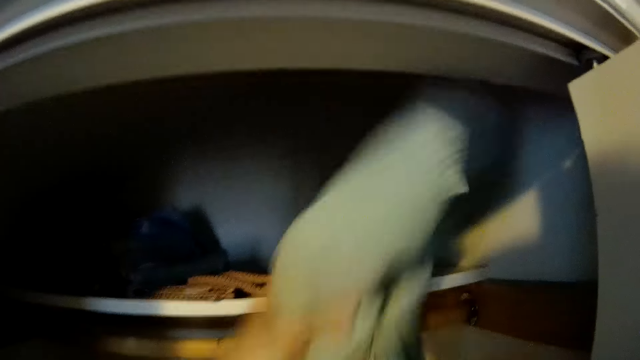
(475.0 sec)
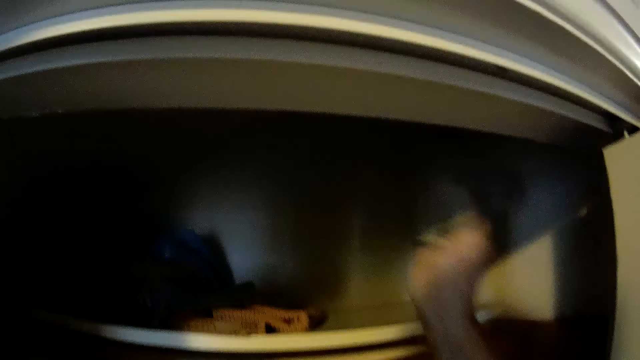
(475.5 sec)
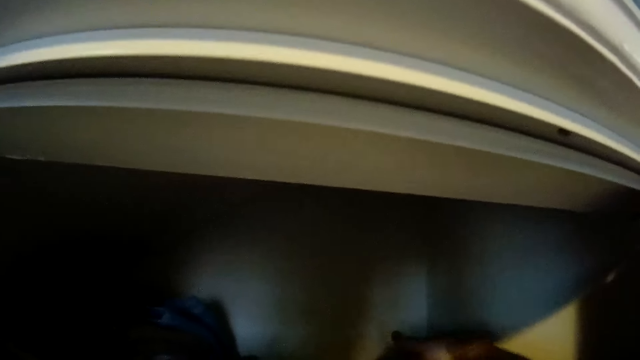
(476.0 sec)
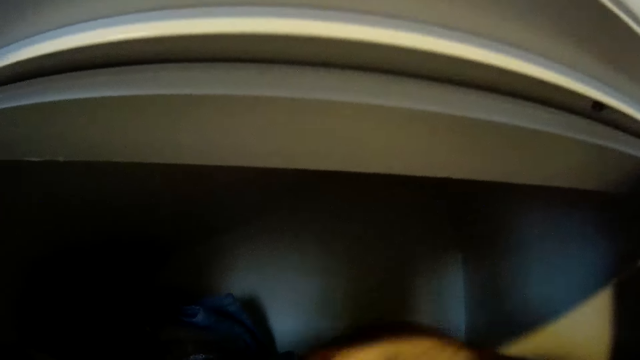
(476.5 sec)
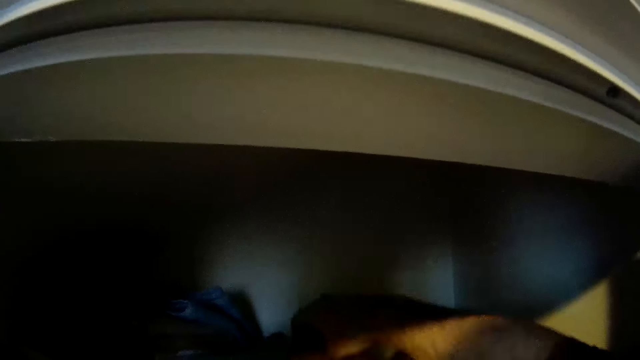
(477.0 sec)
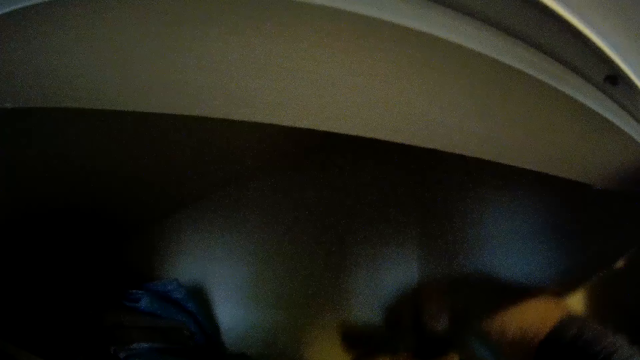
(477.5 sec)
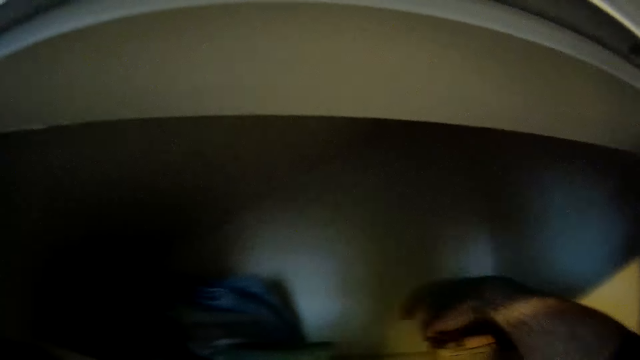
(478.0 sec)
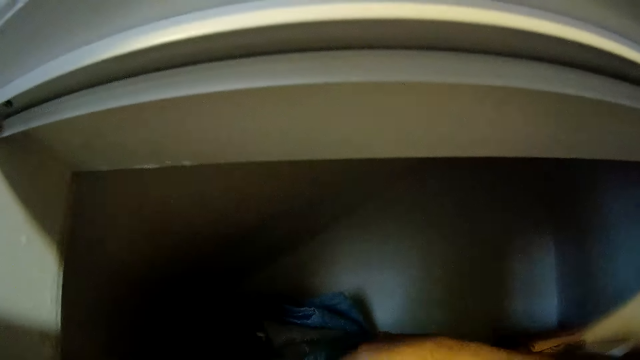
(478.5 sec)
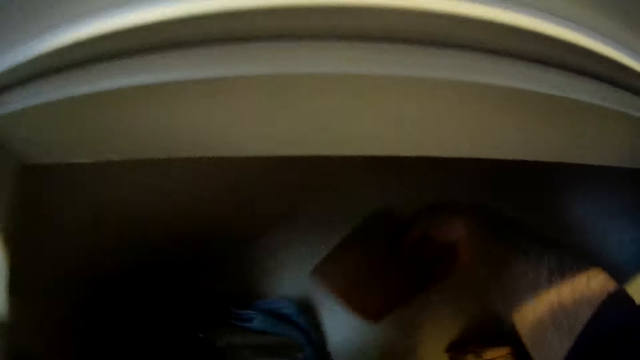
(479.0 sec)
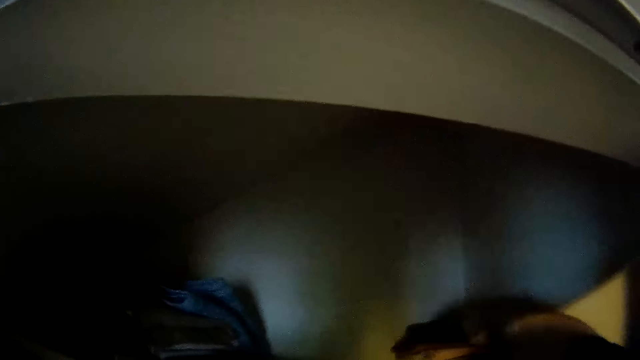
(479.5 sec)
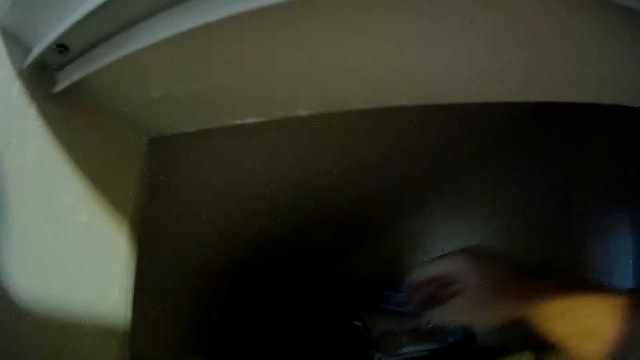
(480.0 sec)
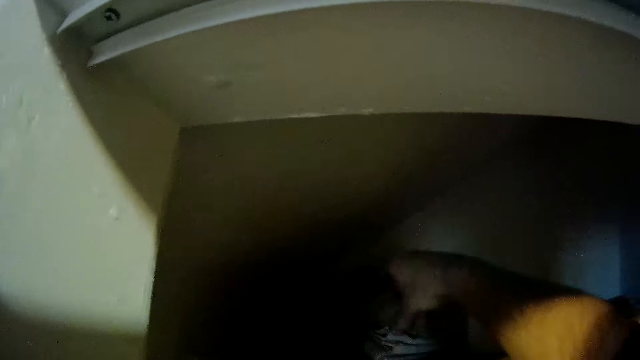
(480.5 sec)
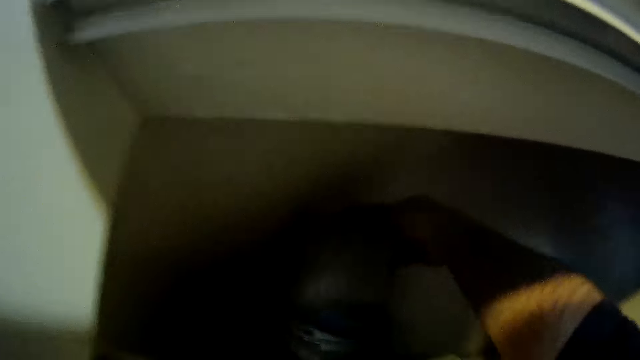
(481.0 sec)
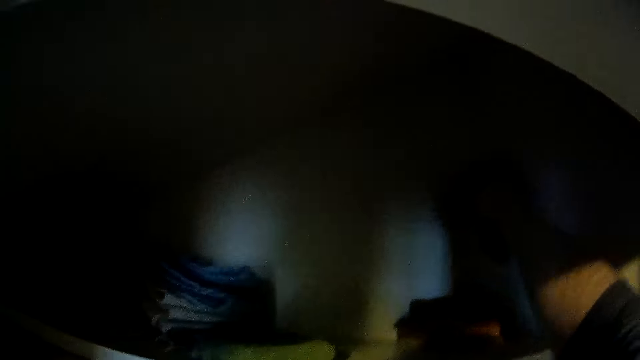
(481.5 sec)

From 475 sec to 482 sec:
The camera wearer returns a cloth in the wardrobe. They arrange clothes in the wardrobe.

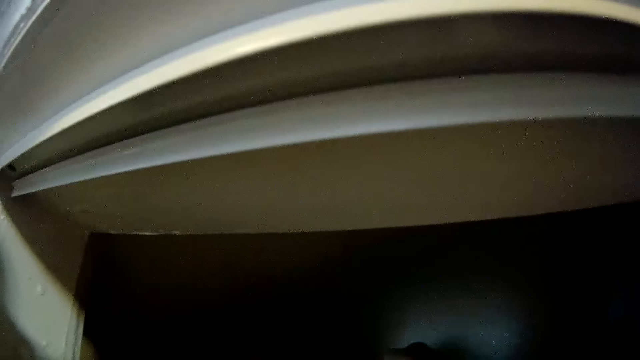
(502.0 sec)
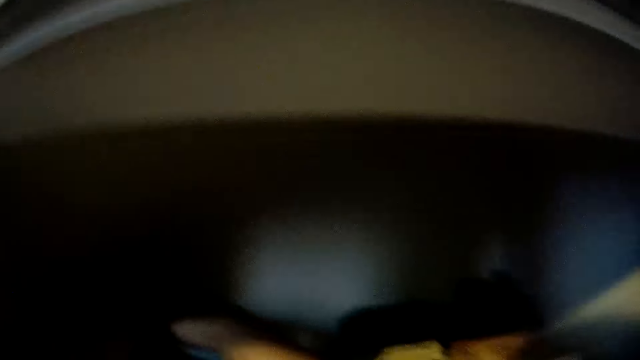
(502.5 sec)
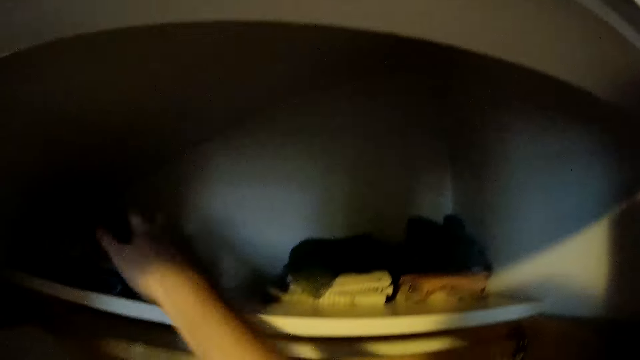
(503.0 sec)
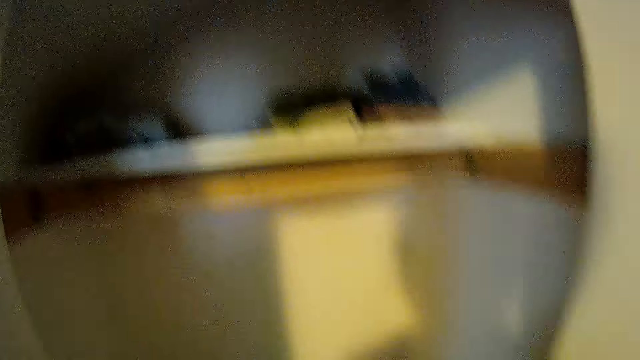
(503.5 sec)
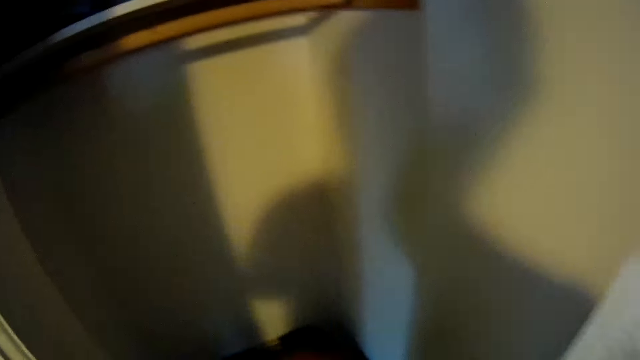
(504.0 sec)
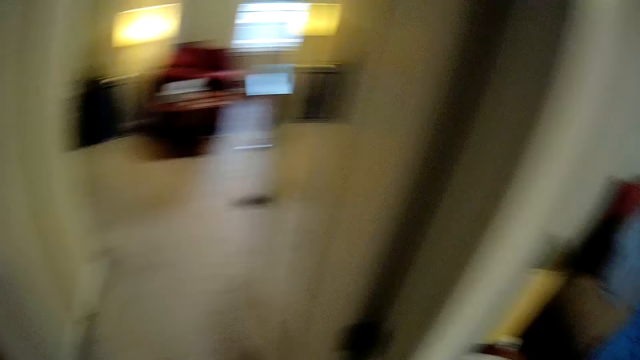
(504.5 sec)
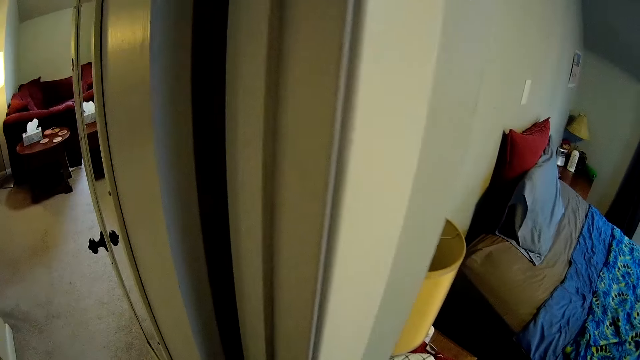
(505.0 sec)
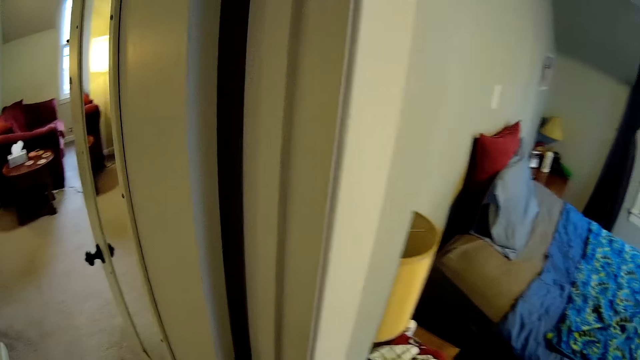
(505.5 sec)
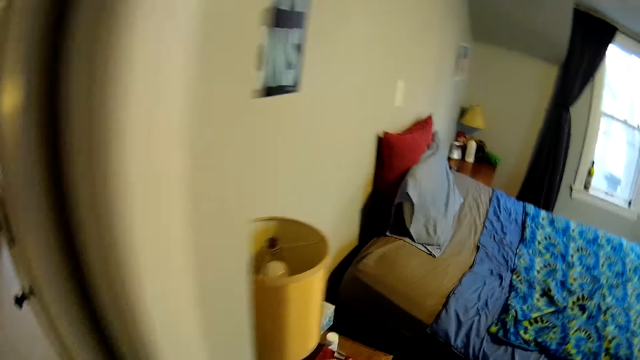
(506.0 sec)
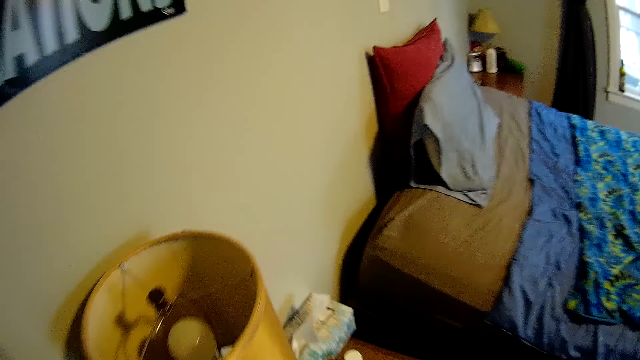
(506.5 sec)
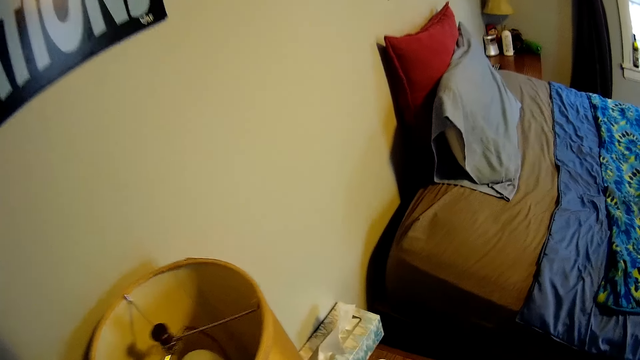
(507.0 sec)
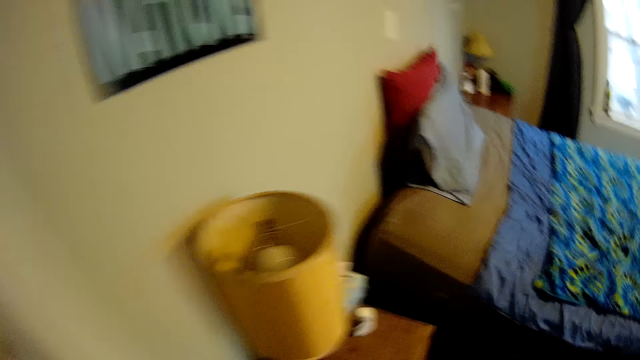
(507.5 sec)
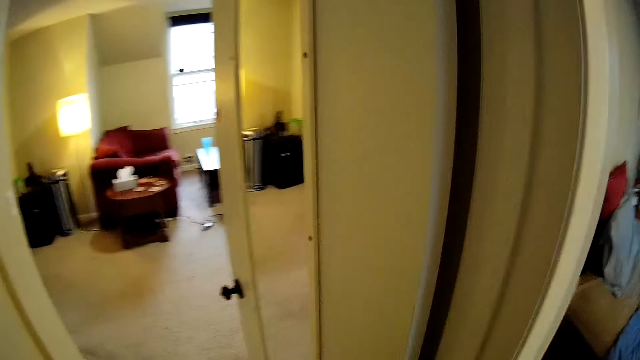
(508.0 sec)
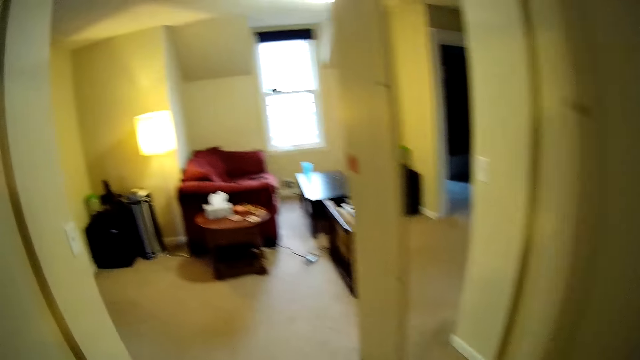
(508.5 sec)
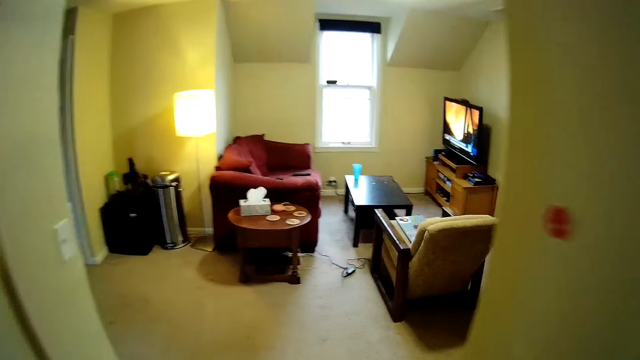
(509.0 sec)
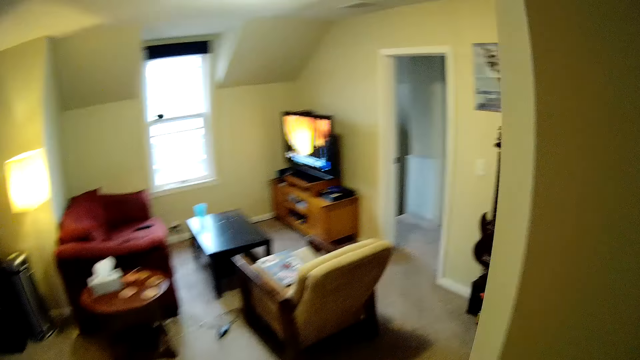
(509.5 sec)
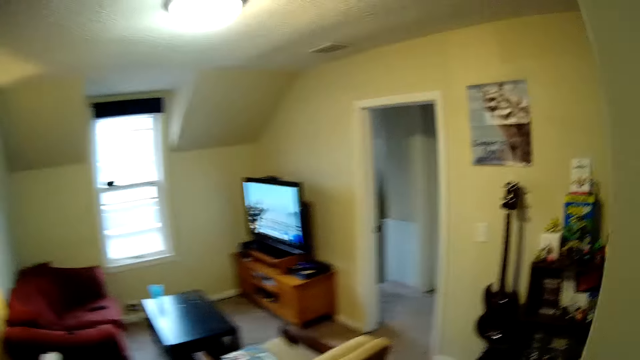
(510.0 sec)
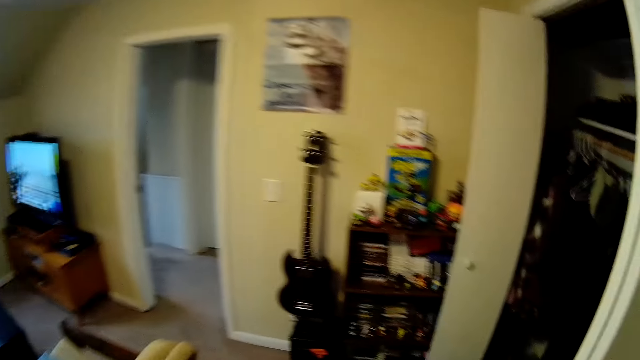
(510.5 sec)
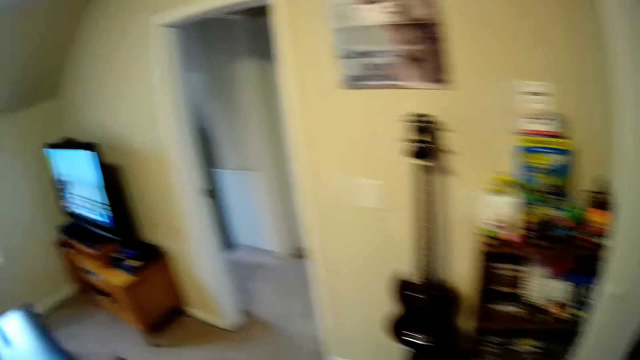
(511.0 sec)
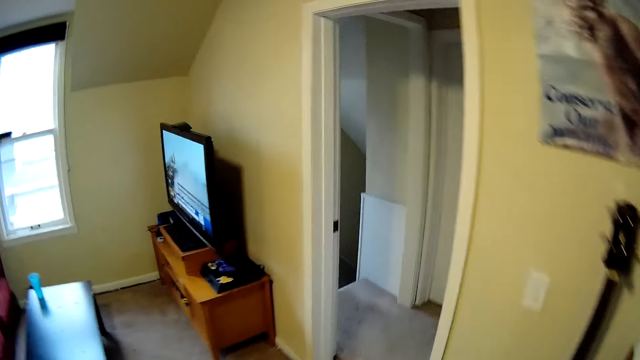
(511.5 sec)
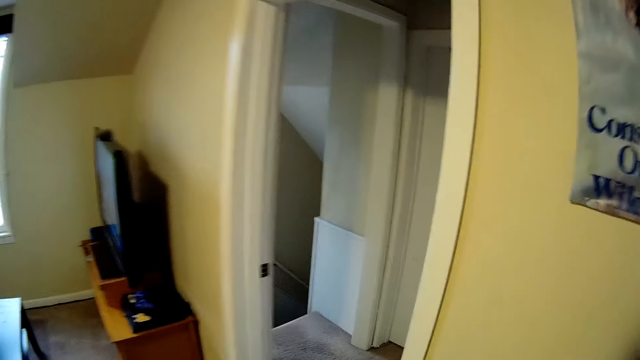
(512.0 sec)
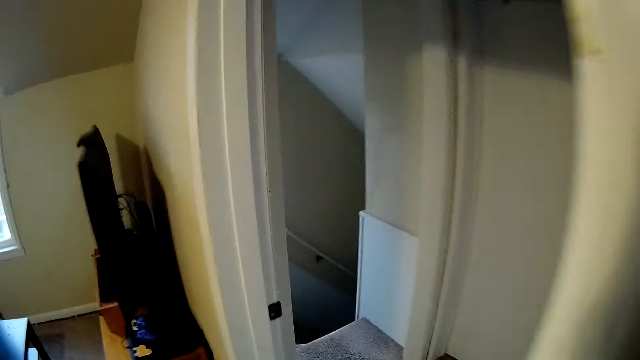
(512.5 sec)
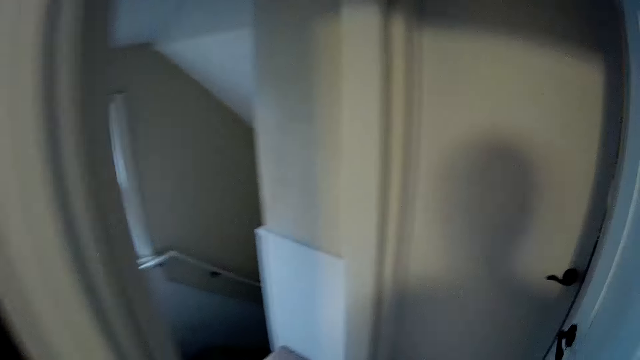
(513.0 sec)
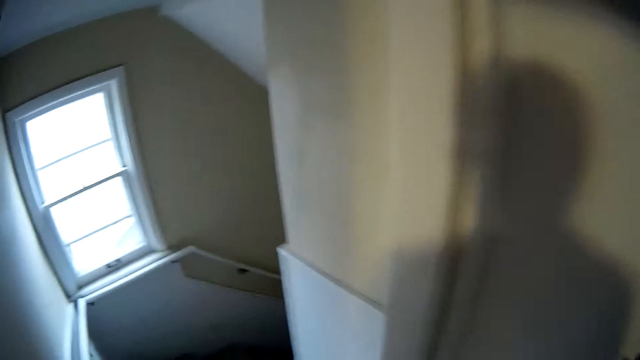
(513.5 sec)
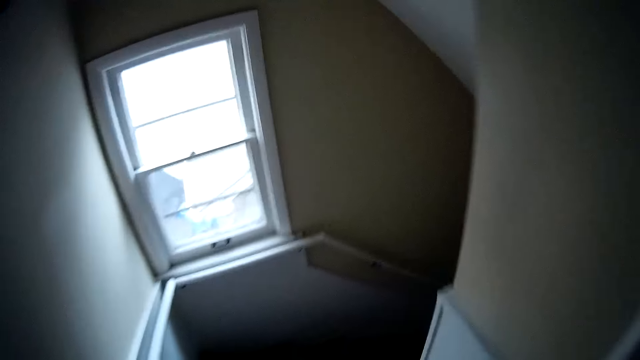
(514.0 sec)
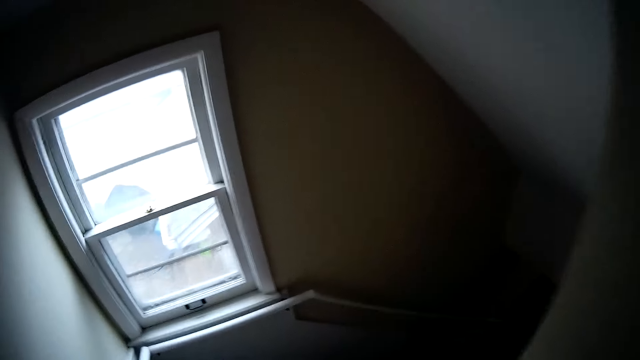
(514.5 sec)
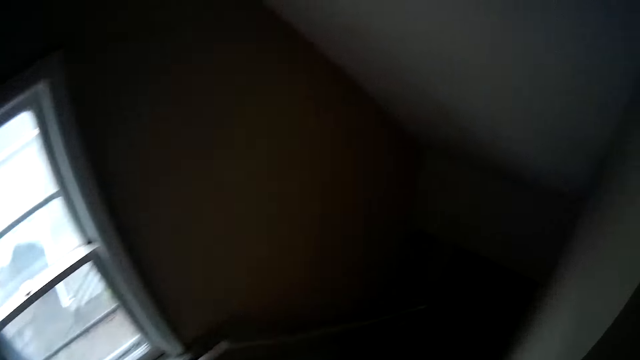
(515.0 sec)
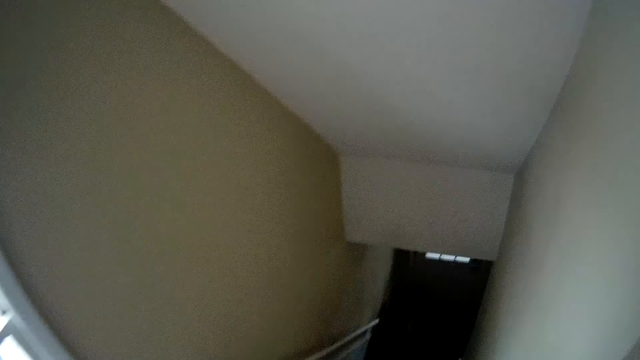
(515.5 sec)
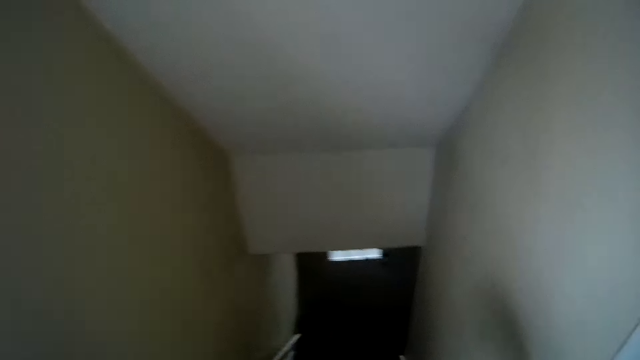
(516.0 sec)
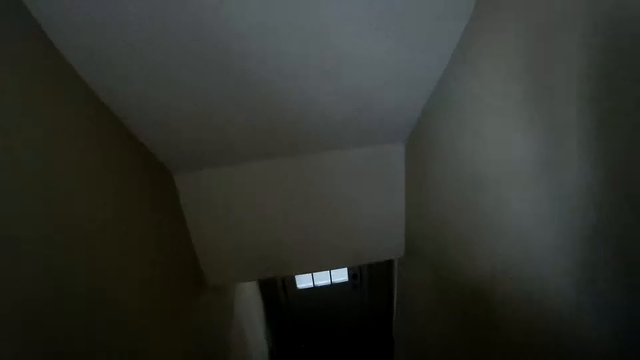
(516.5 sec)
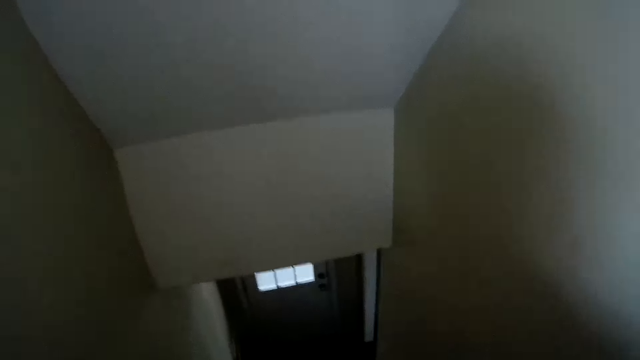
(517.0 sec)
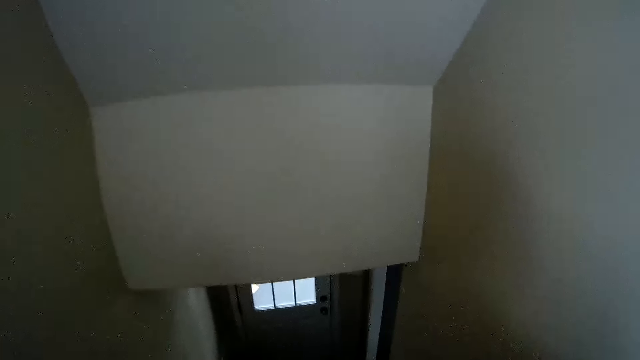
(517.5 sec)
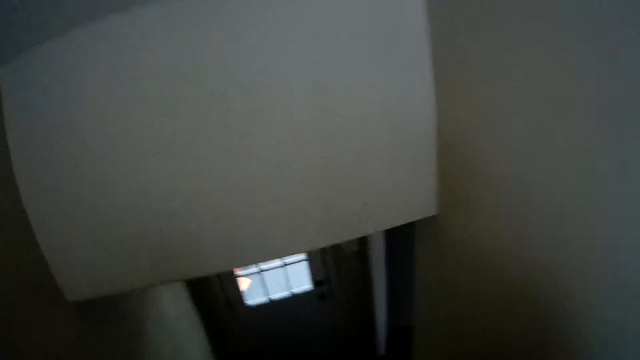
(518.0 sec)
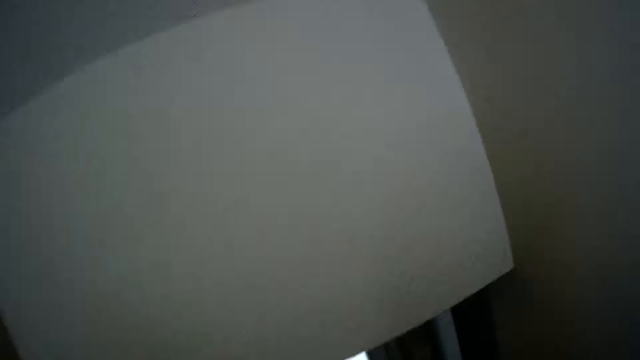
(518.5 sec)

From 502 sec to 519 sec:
The camera wearer moves the wardrobe door. They check something. They walk around the house. They descend the staircase.
